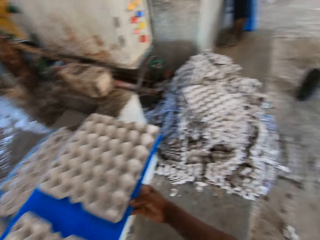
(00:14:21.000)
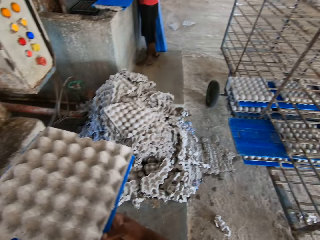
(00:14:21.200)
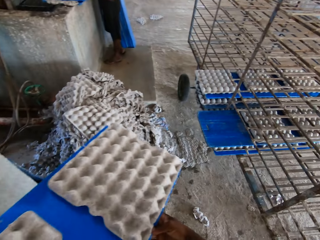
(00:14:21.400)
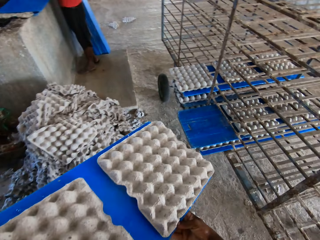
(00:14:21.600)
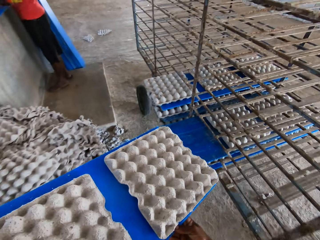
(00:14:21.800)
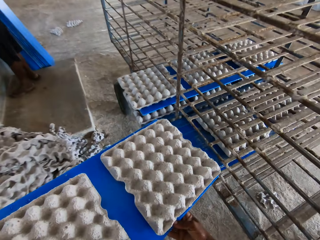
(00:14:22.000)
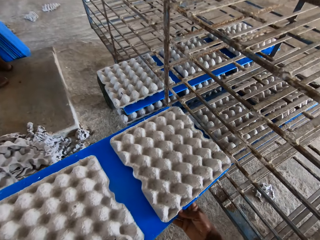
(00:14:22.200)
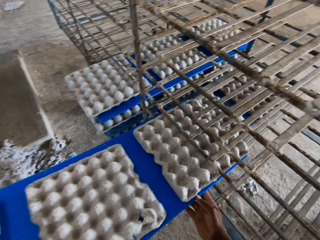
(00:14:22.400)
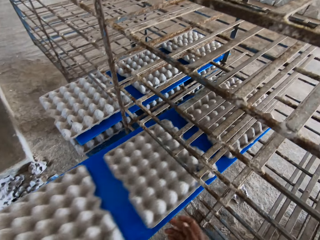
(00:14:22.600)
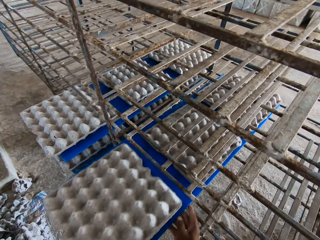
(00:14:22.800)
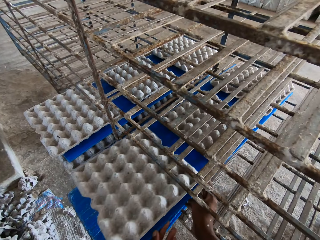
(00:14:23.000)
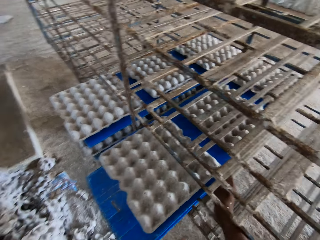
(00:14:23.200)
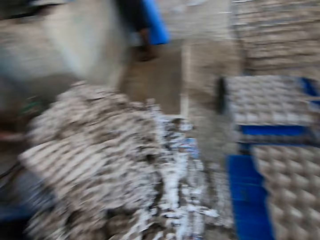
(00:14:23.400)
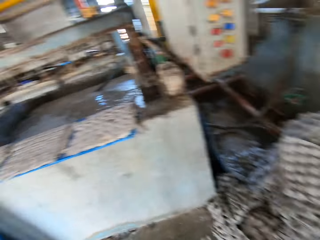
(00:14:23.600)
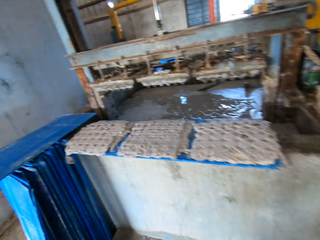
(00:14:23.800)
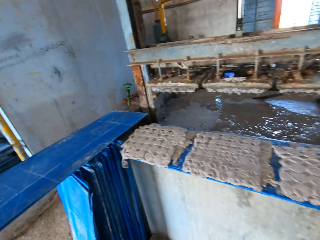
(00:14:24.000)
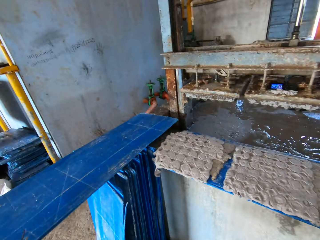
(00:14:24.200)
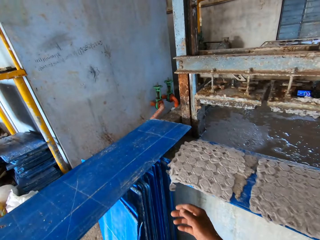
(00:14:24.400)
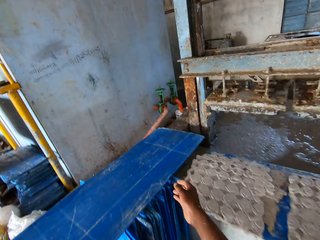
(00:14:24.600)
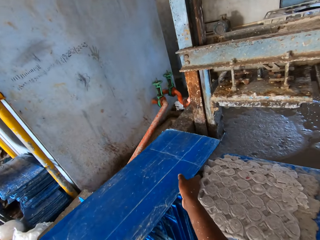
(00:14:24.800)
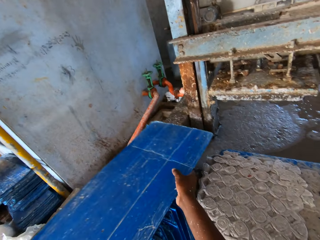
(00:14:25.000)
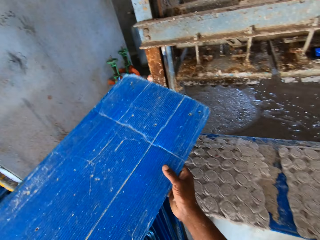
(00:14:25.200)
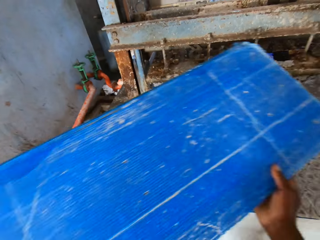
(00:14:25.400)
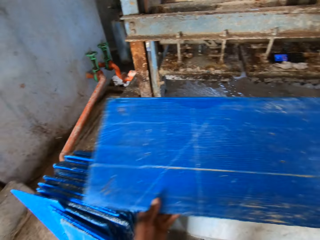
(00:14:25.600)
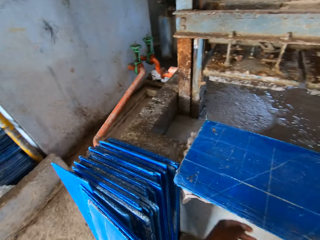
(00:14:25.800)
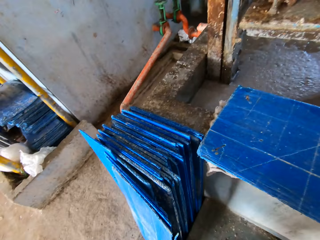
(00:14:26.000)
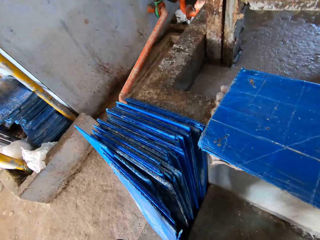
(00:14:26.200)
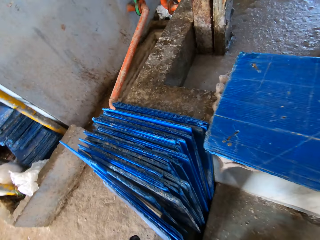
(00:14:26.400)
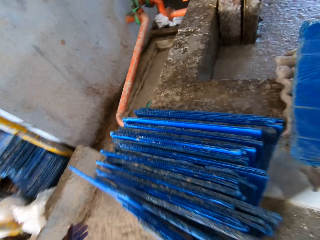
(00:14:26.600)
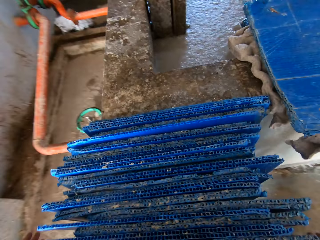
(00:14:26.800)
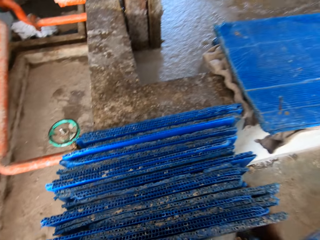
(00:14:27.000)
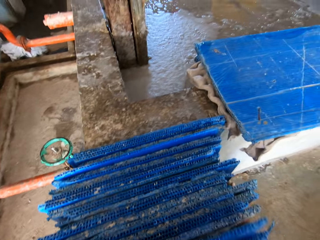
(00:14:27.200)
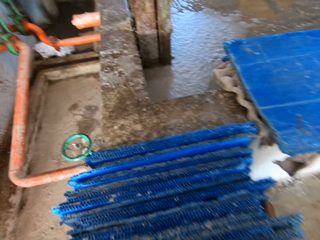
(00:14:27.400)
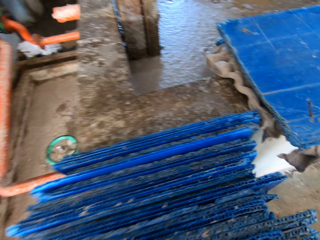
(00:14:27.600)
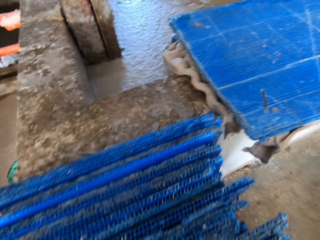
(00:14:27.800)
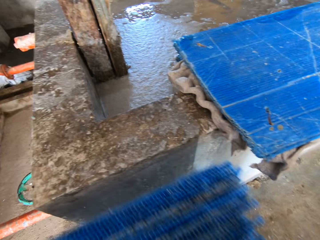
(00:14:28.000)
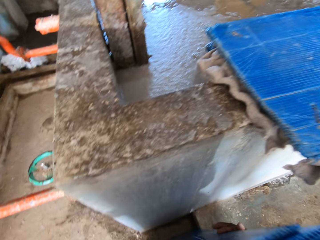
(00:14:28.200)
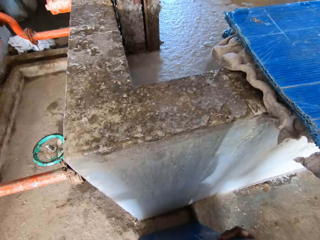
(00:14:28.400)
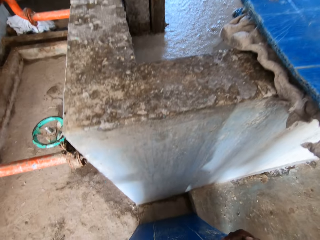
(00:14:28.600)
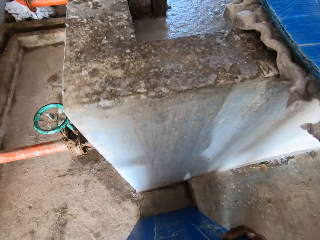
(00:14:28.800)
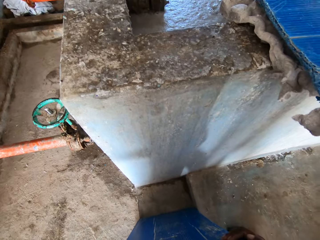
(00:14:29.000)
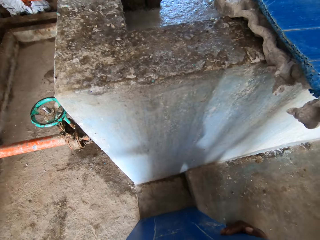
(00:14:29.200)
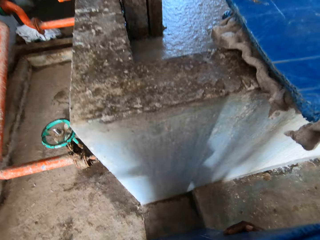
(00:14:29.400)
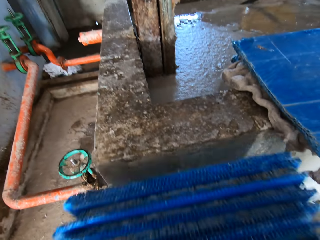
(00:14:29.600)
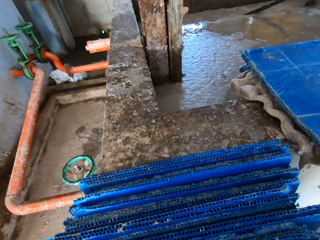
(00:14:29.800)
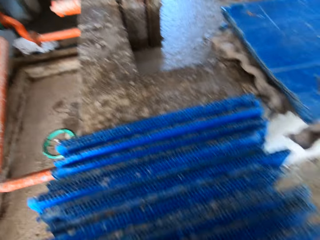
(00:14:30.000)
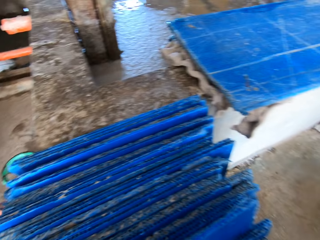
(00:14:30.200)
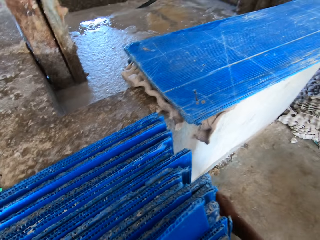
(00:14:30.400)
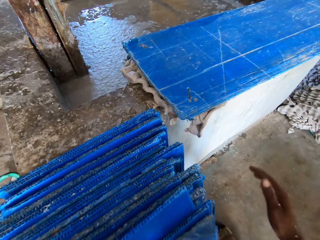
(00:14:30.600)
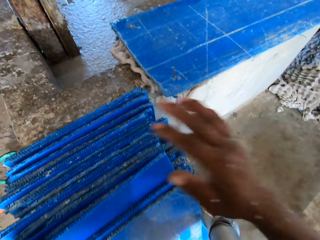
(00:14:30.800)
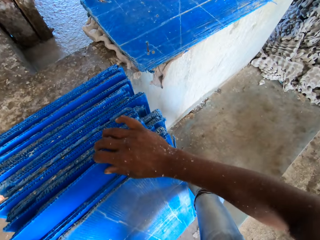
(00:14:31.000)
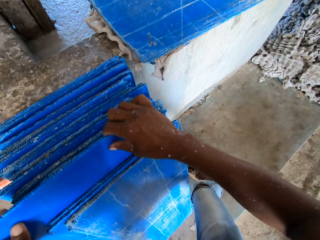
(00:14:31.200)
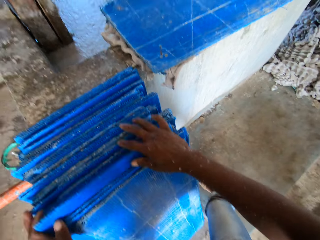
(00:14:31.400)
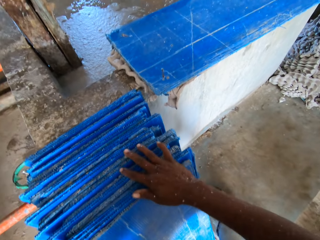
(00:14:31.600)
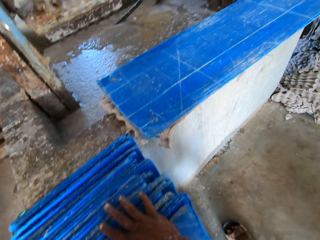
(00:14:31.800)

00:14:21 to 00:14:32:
The camera wearer lifts the tray on the board with both hands. He places the tray in both hands in the trolley. He puts the cardboard aside. He lifts the tray on the side of the crate making machine with both hands. He places the tray in both hands on the board. He moves the cardboards. He arranges the trays on the floor with both hands.

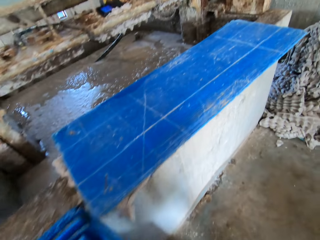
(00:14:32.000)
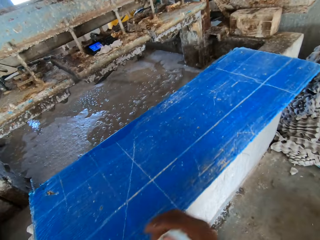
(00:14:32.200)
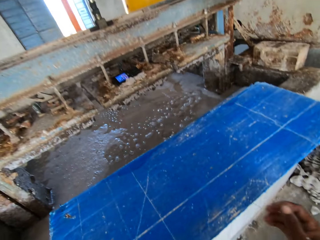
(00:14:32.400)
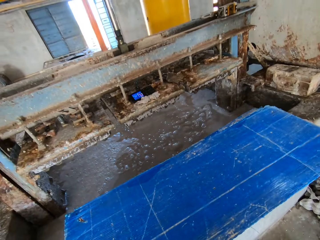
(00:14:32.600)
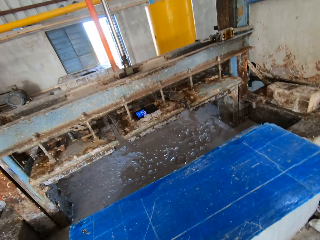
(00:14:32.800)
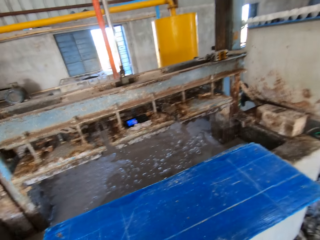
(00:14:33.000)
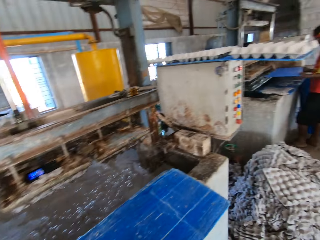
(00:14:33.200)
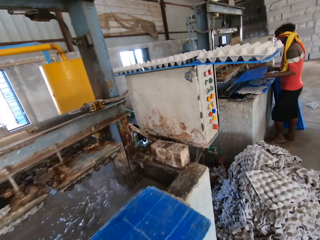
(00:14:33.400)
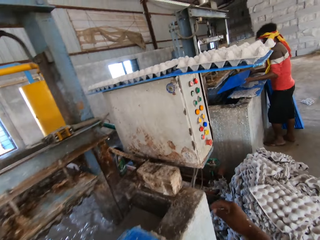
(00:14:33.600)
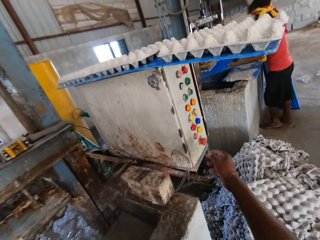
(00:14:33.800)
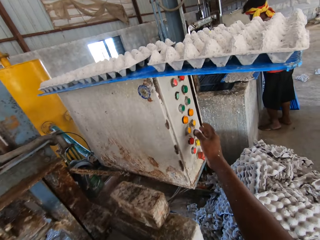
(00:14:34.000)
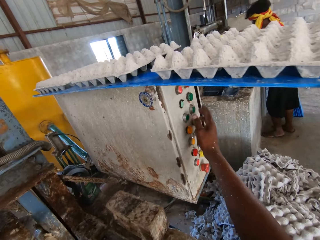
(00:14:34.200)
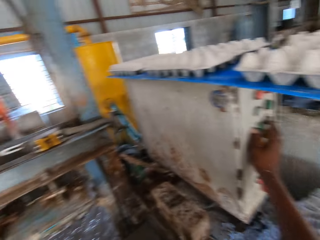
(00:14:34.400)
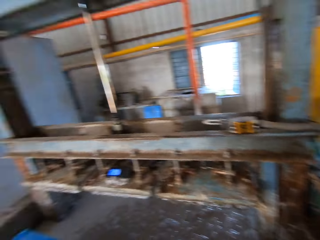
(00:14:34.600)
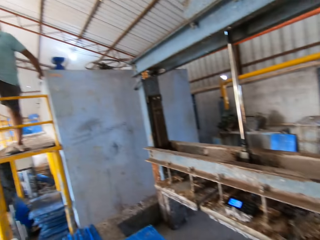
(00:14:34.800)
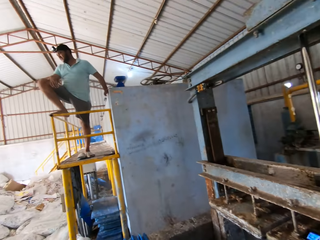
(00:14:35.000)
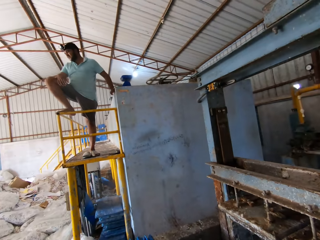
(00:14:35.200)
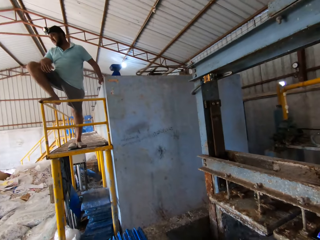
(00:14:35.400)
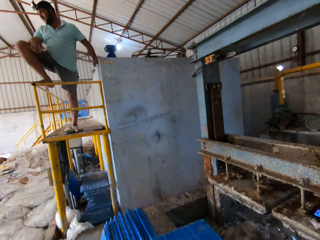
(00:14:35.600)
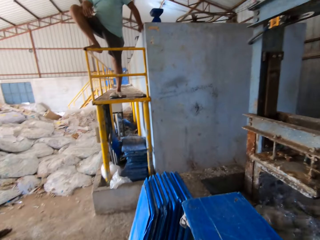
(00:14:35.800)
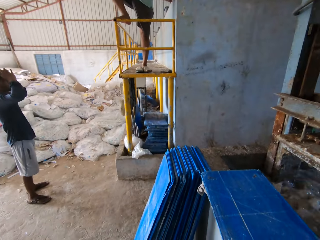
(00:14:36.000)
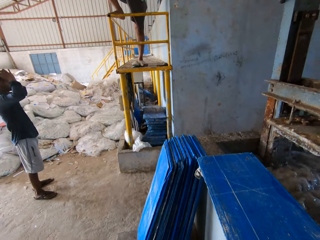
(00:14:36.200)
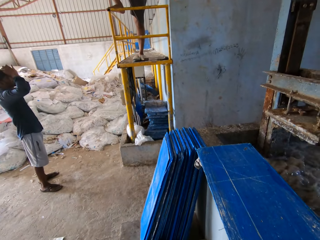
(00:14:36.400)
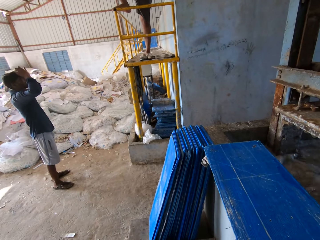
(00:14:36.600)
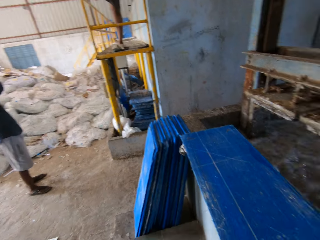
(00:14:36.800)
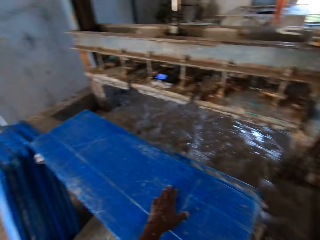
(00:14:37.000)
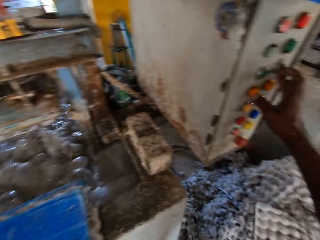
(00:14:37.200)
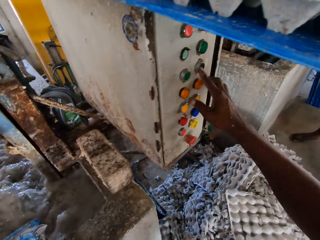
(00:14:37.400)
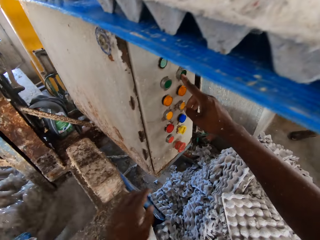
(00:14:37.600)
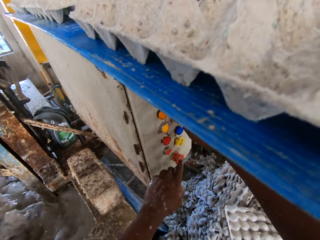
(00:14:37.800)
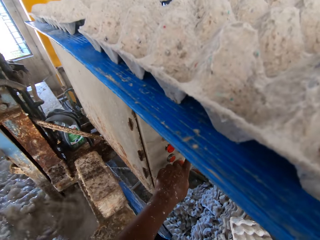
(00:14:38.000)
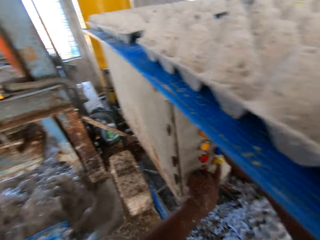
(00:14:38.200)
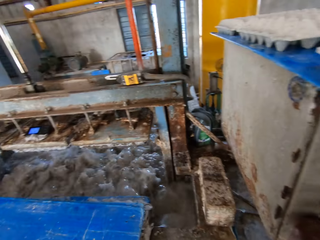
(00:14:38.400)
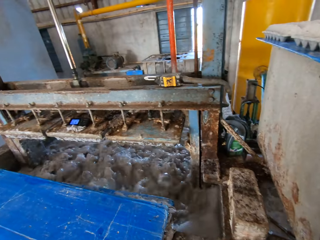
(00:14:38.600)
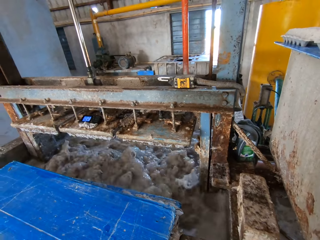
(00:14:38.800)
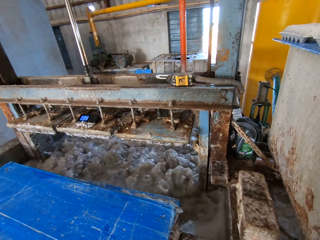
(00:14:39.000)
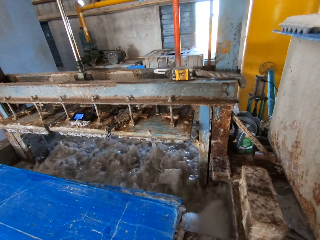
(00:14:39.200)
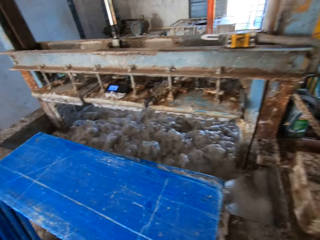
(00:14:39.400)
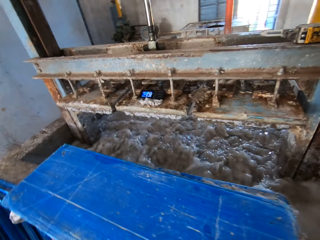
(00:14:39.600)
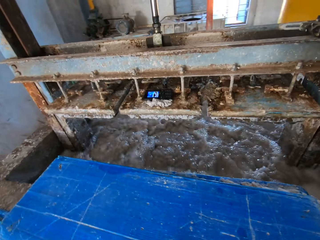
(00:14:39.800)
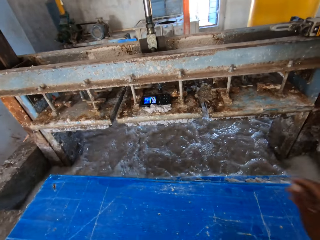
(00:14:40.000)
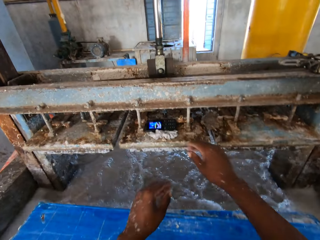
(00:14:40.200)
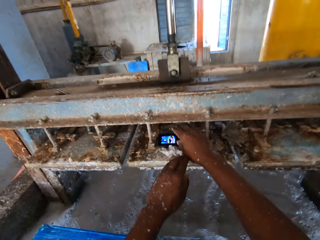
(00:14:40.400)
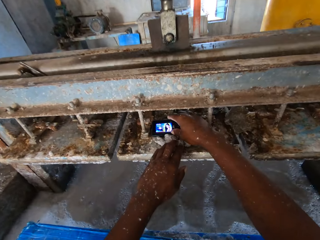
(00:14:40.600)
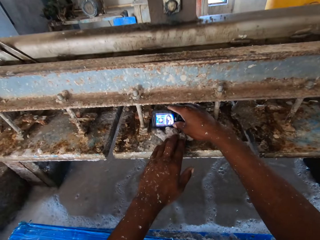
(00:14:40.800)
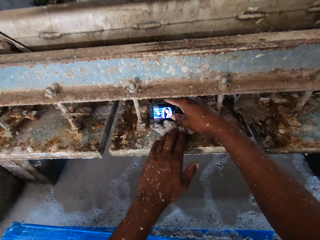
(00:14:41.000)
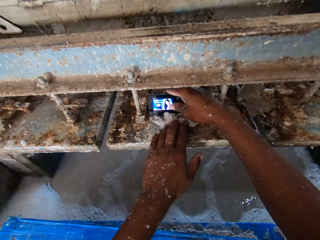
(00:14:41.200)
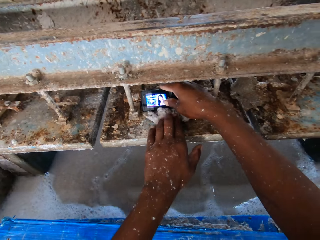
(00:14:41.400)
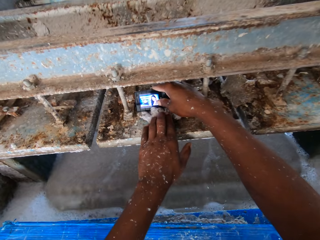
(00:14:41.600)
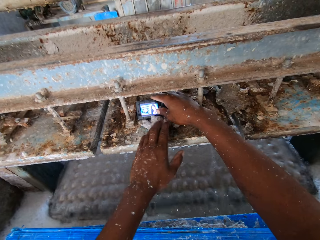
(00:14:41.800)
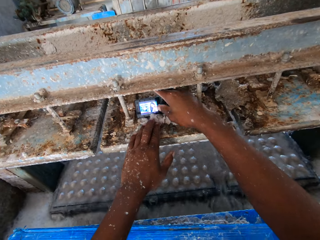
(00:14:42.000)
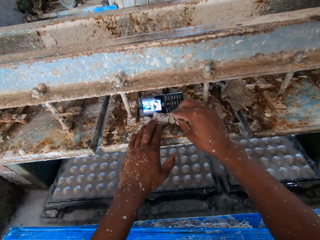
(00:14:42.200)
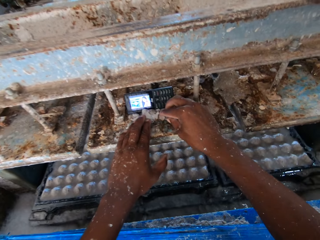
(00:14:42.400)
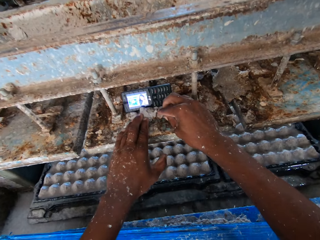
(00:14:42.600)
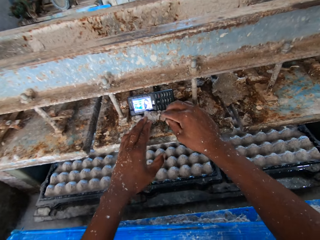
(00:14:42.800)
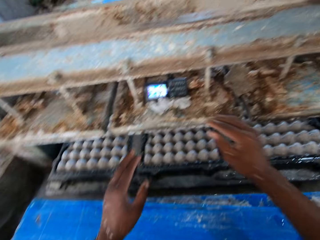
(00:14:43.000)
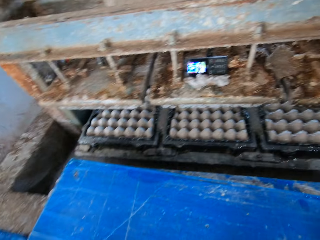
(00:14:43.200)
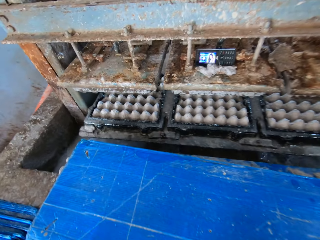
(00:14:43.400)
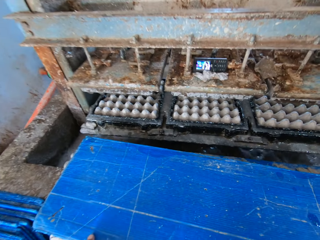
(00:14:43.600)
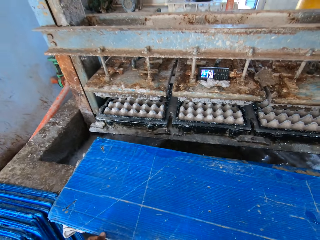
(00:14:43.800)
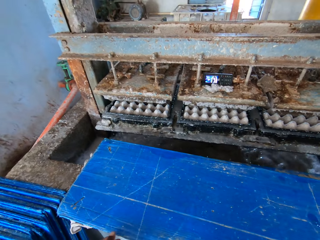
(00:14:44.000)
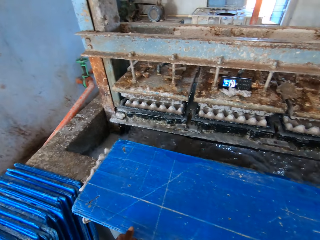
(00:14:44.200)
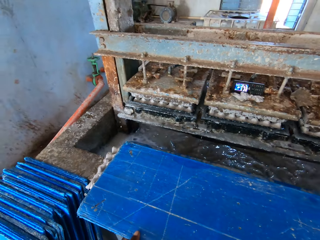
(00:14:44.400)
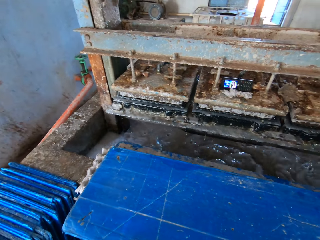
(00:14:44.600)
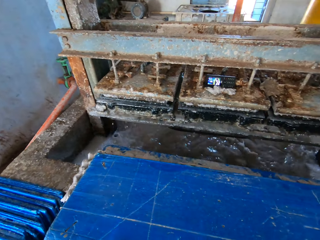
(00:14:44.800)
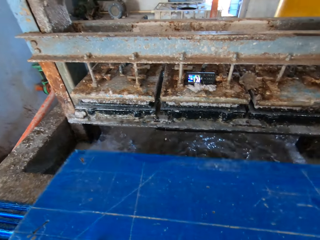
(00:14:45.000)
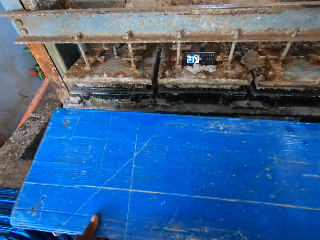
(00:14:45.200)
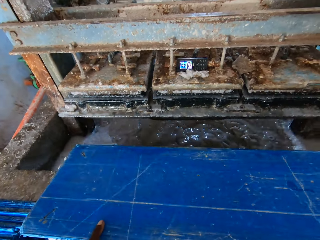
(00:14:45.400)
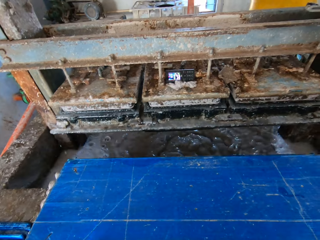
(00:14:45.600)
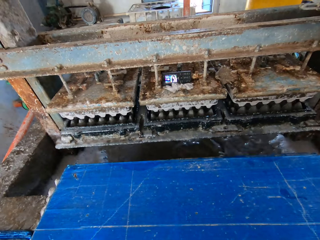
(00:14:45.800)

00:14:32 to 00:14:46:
The camera wearer presses buttons on the crate making machine with his right hand. A man and another man converse with each other. The camera wearer touches a phone. He adjusts the phone on the crate making machine with both hands. He picks the tray on the board with both hands.
